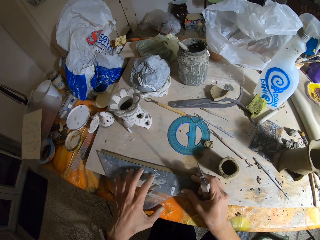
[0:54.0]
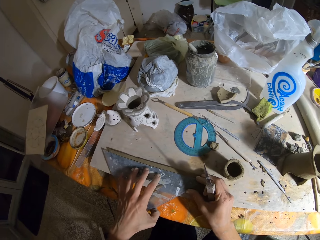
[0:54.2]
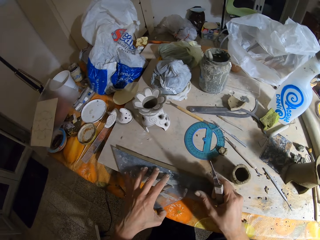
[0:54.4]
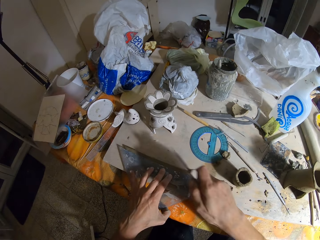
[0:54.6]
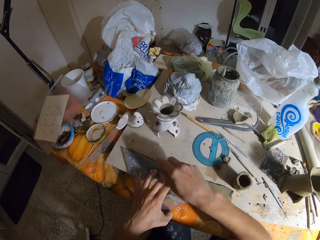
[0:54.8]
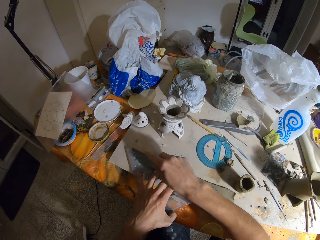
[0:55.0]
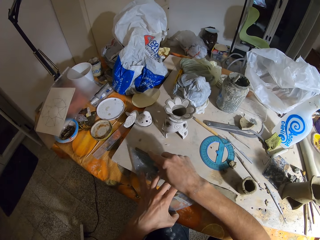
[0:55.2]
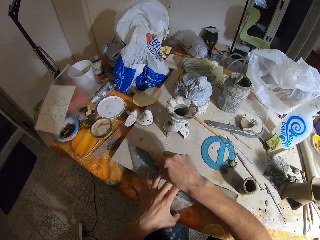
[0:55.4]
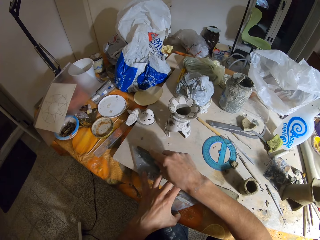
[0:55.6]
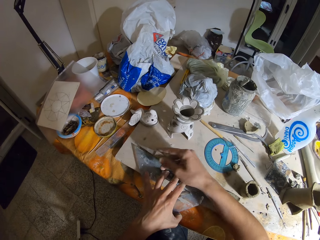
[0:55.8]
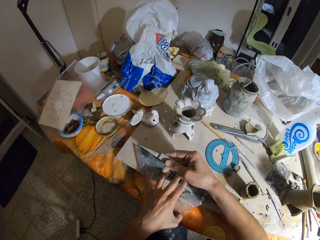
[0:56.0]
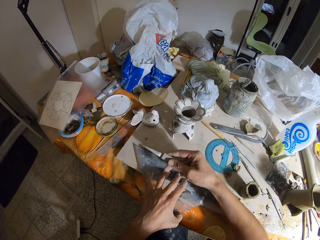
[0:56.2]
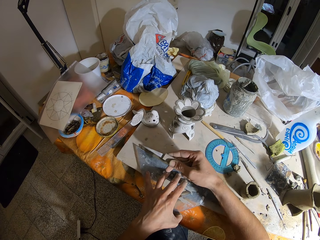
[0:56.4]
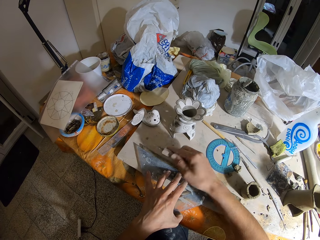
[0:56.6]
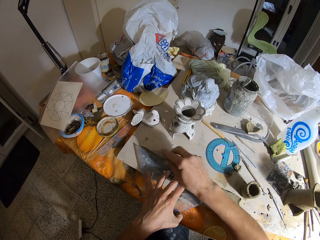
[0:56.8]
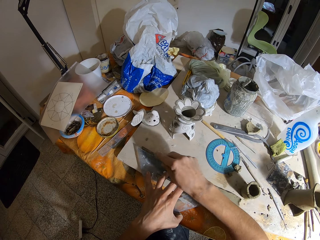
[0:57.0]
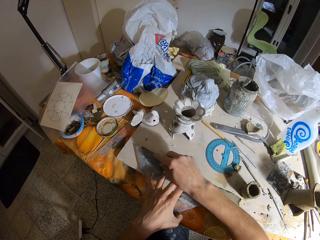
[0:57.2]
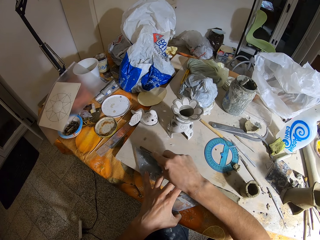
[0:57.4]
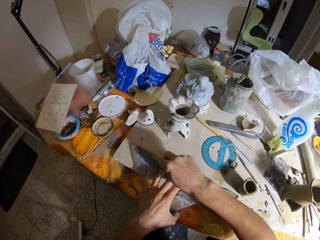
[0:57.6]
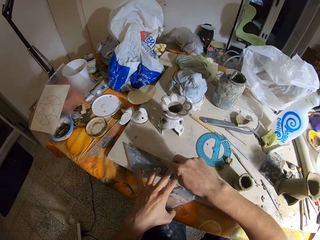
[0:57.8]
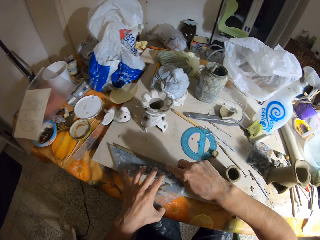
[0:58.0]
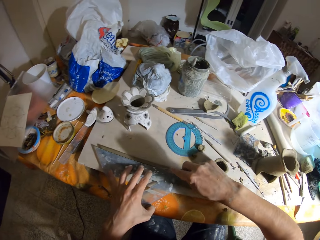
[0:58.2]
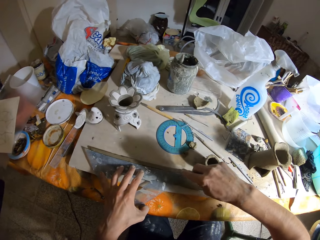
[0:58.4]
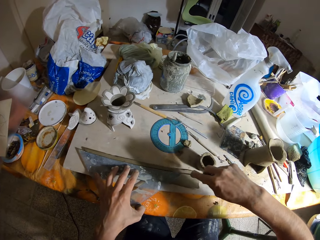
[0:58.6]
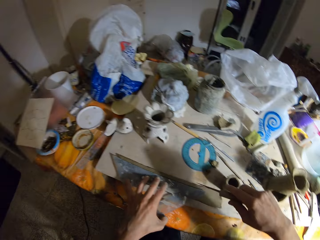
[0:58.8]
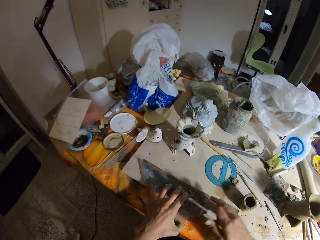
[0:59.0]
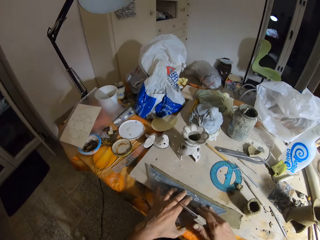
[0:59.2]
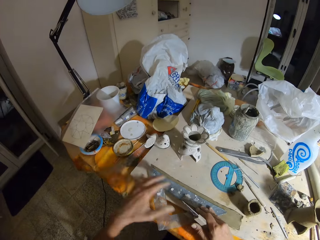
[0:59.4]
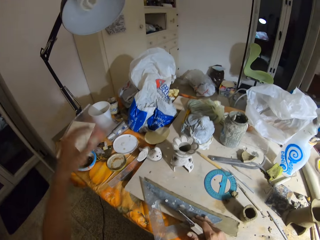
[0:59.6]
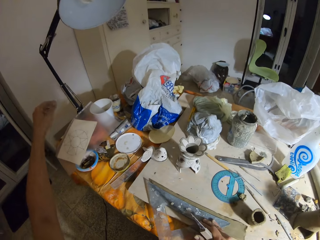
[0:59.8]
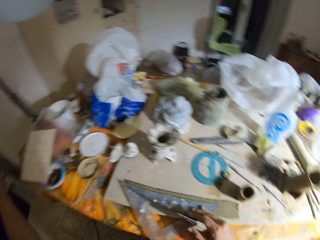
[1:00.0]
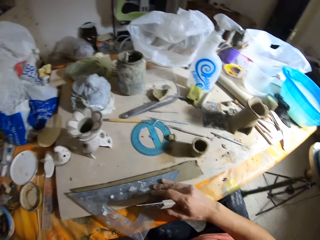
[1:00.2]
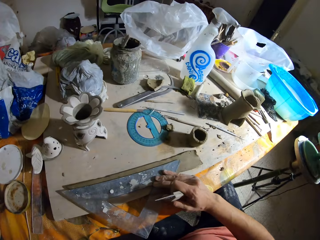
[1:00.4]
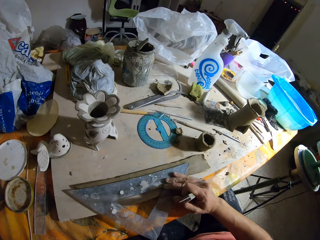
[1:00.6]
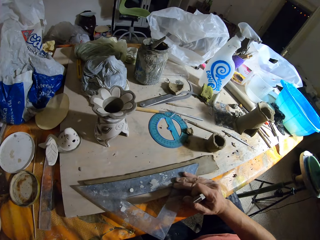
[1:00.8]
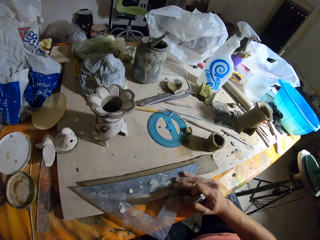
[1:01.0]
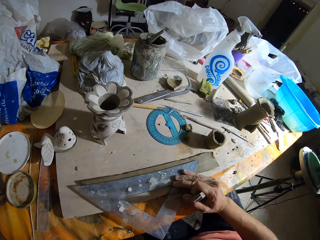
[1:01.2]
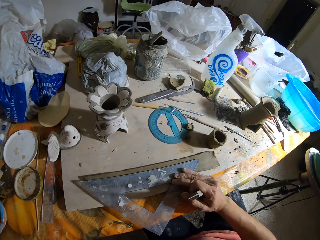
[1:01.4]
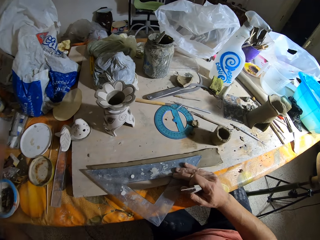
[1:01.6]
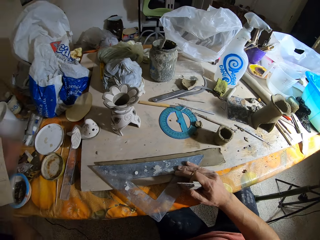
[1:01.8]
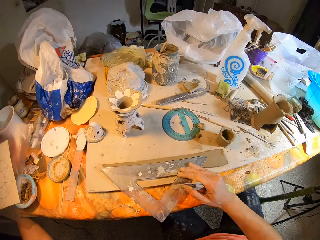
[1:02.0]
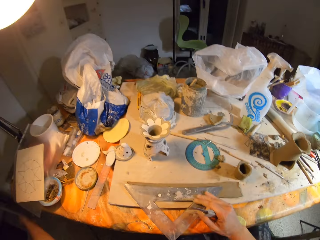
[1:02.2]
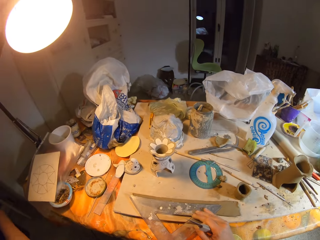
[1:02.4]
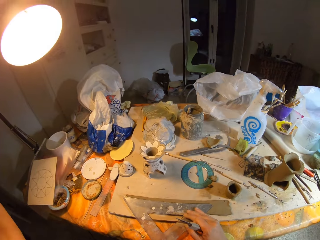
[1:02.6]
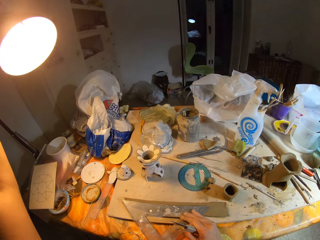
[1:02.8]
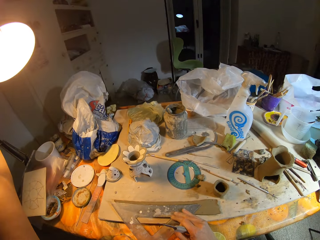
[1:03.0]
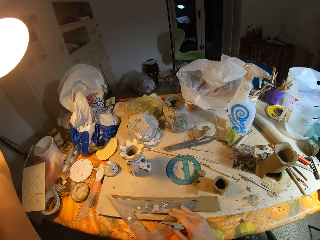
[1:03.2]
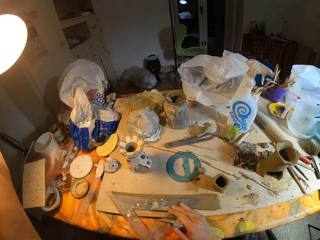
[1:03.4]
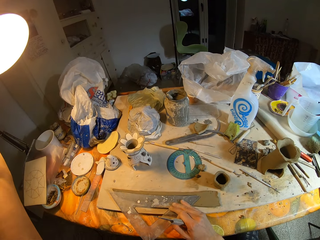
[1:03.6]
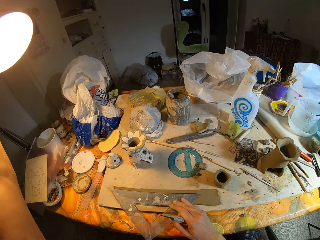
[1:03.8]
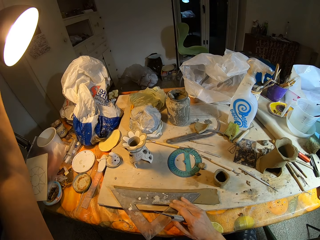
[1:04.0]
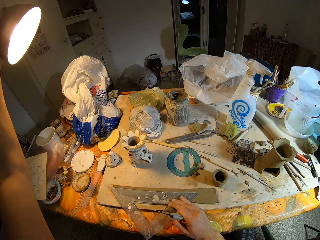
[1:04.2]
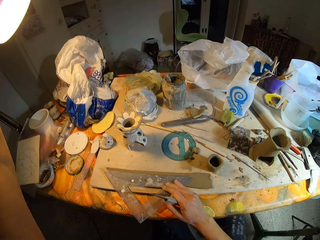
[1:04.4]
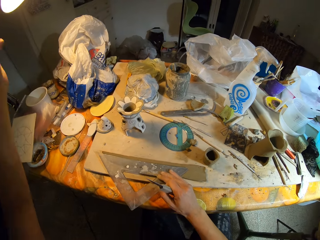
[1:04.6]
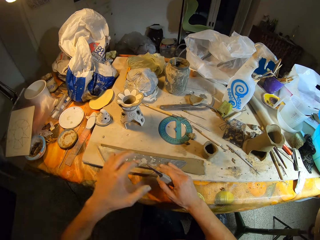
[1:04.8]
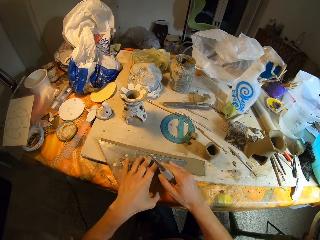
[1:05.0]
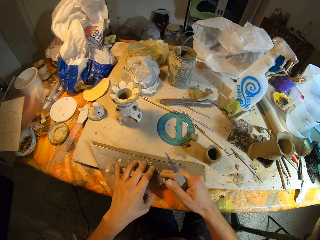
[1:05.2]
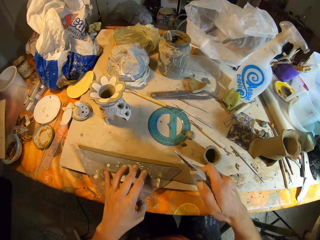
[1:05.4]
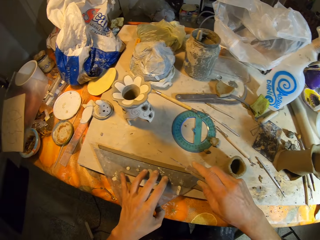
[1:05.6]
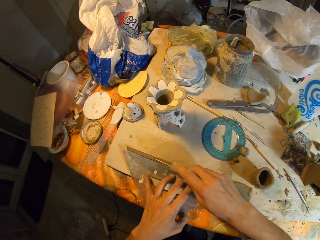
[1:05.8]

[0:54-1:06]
The camera wearer places his left hand on the ruler. He cuts the clay with the knife in his right hand. He holds the knife on the clay. He looks at the knife. He holds the triangular ruler on the clay. He stretches his hand. He looks around. He switches on a floor lamp with his left hand. He moves the floor lamp with his left hand. He places his left hand on the ruler, and holds the triangular ruler on the clay.

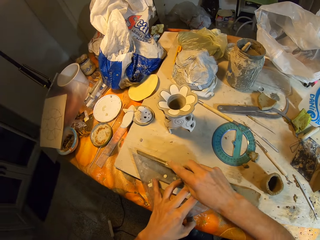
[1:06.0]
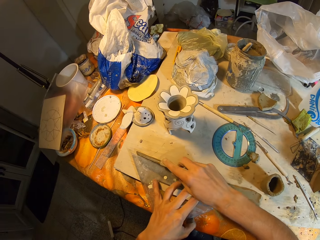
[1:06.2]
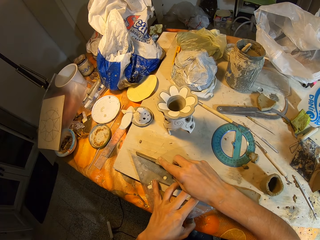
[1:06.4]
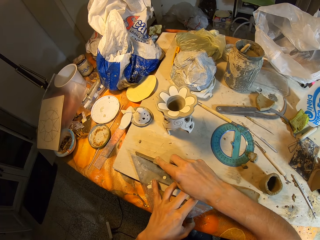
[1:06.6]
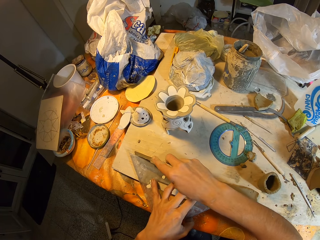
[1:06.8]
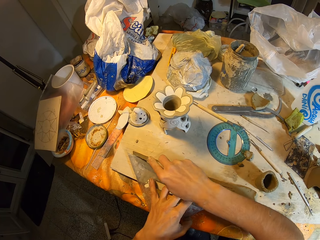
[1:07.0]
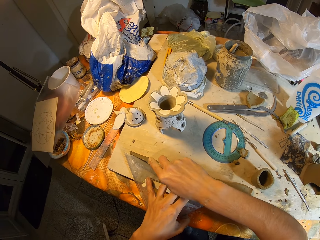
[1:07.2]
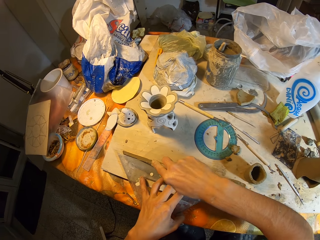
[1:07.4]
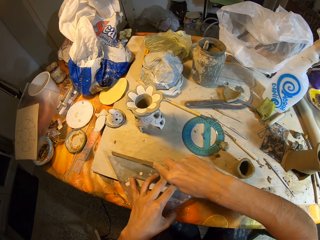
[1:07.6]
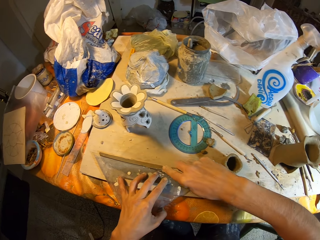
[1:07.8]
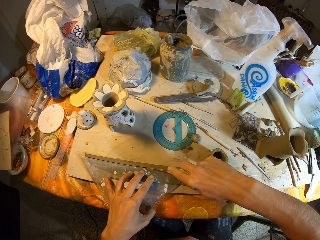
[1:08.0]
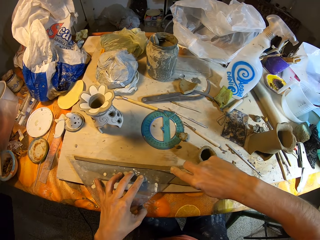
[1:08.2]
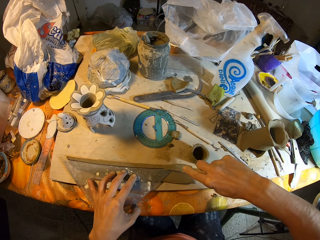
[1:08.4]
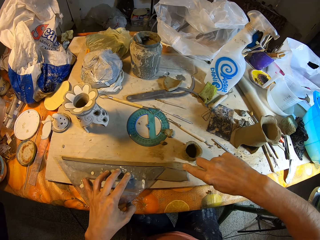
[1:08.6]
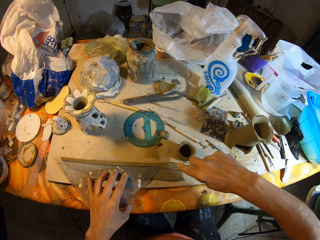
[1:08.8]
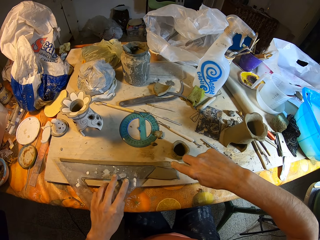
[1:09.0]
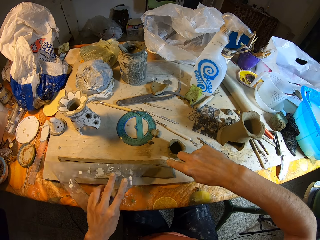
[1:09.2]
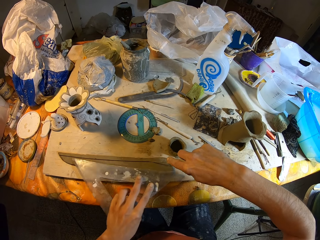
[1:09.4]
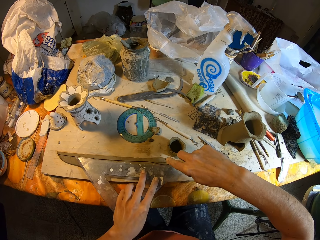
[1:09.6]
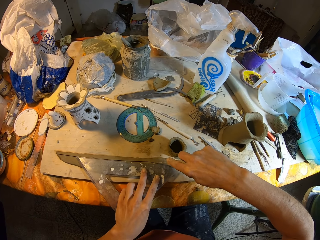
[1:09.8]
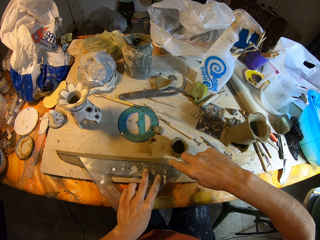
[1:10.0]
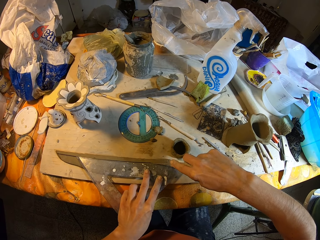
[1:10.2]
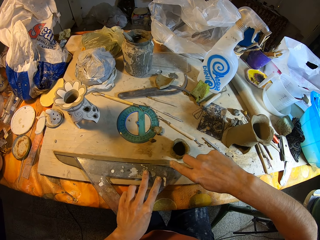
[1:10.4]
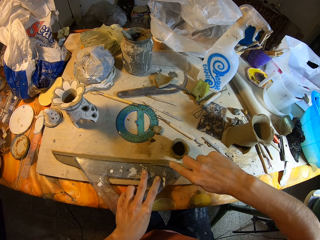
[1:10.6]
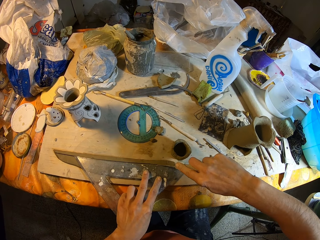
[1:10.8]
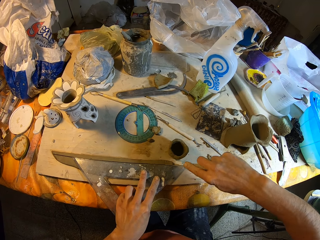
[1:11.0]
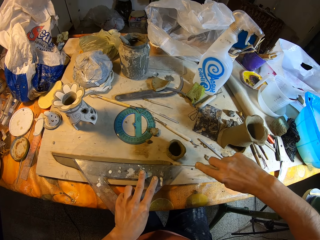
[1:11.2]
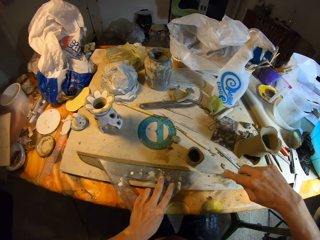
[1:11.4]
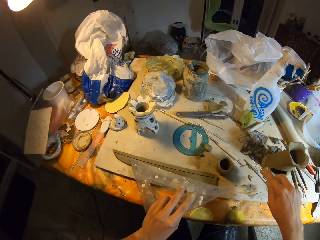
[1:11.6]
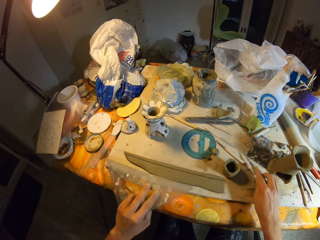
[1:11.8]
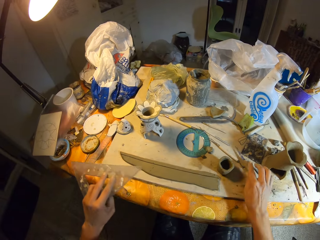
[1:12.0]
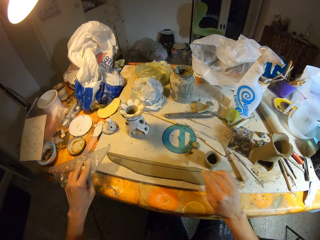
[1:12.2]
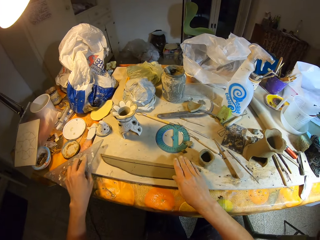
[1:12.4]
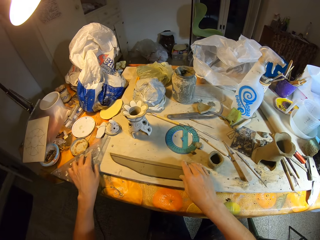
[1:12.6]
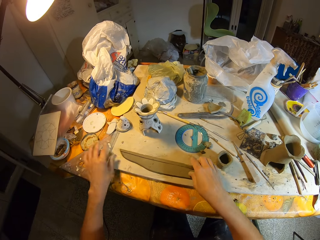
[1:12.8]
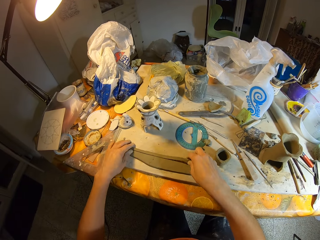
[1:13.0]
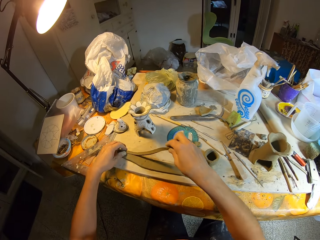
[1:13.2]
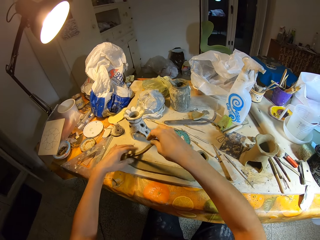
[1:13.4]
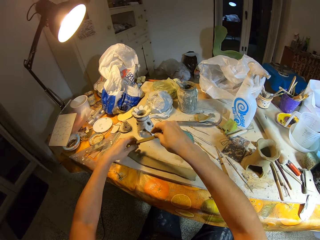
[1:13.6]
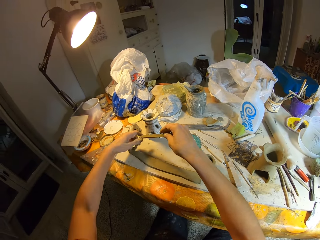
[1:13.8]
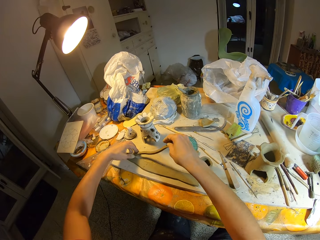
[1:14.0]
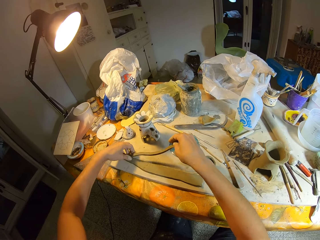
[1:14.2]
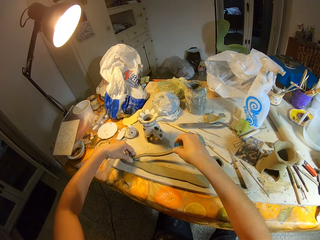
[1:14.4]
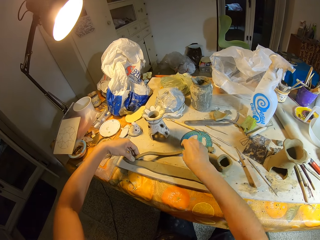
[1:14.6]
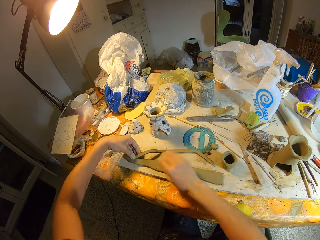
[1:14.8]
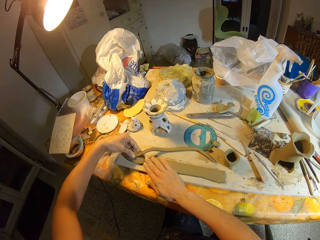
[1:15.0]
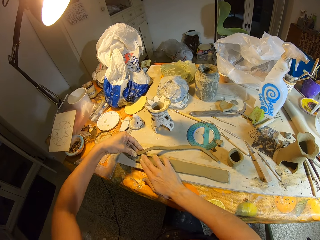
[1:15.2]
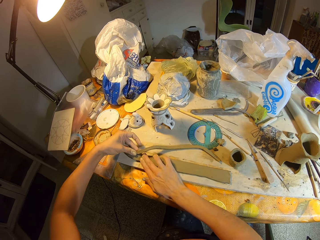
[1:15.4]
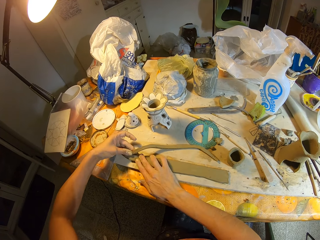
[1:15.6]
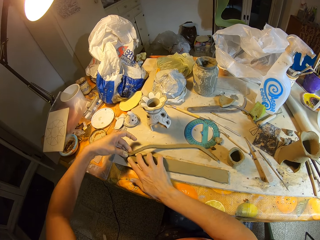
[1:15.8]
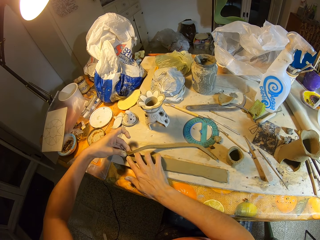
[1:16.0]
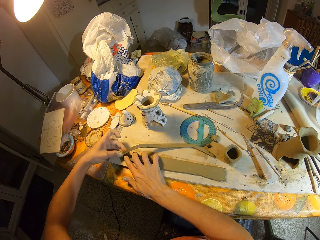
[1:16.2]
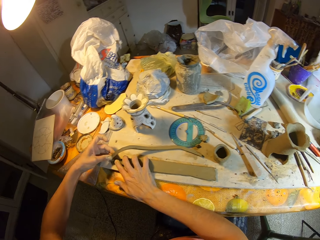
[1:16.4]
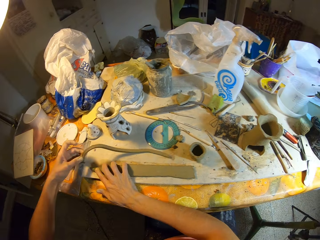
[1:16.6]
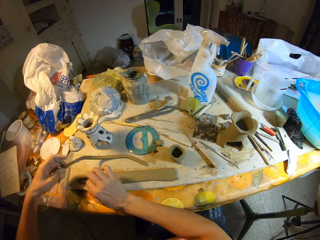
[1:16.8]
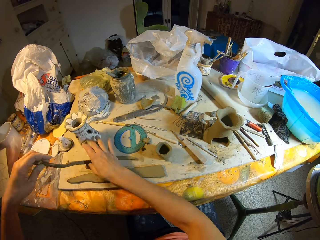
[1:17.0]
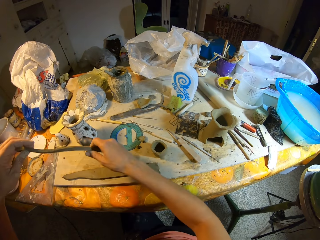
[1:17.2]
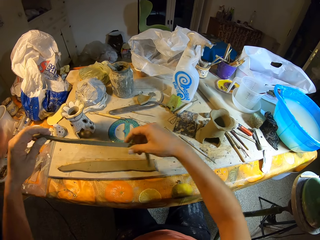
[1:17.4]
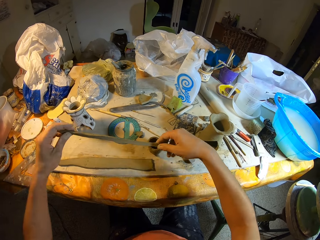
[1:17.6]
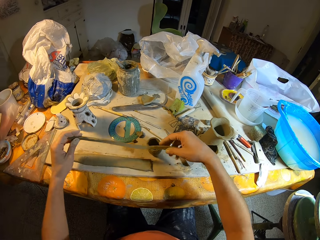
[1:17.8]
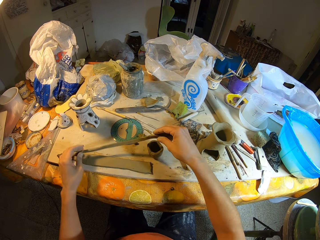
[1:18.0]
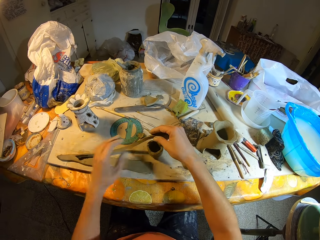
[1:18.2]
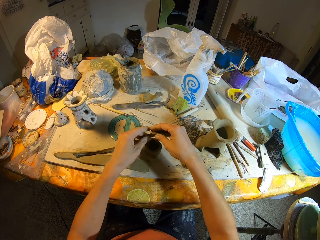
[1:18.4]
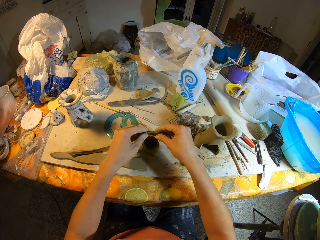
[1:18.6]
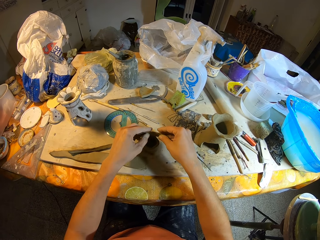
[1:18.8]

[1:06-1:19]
The camera wearer cuts the clay with the knife in his right hand. He picks up the triangular ruler on the clay. He moves the ruler in his left hand. He holds the triangular ruler on the clay. He cuts the clay with the knife in his right hand. He drops the knife in his right hand on the table. He puts the triangular ruler on the table. He picks up the clay from the table with his right hand. He cuts the clay with his left hand. He puts the clay on the table. He places his right hand on the clay. He holds the clay with both hands. He picks up the clay. He places the clay in his left hand on the table. He molds the clay. He places the clay in his hands on the clay vase.
